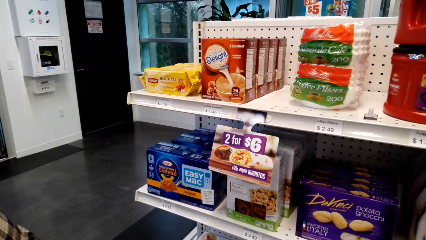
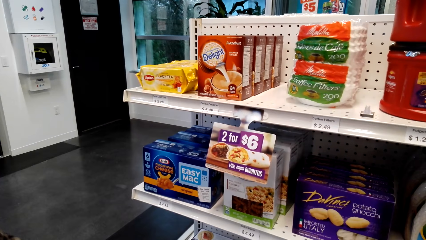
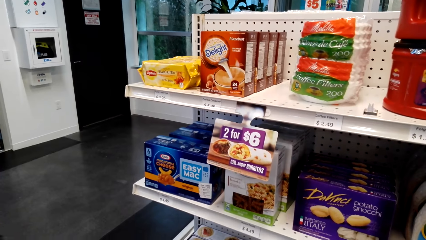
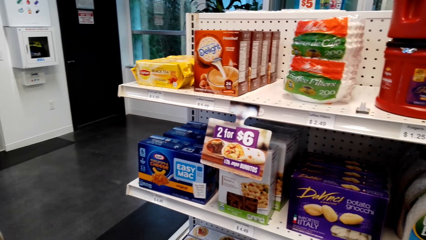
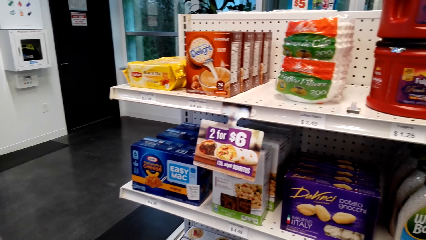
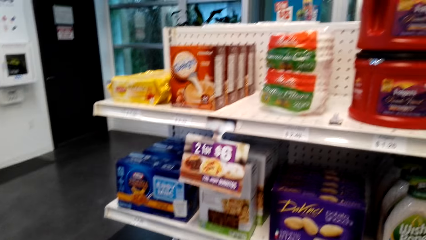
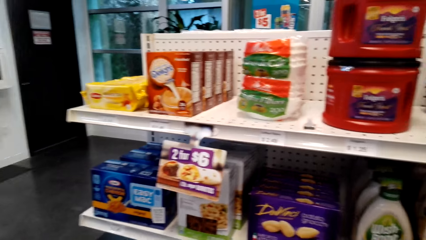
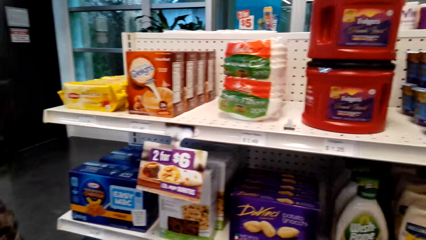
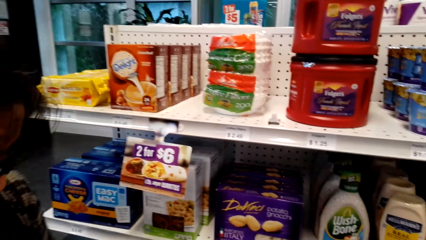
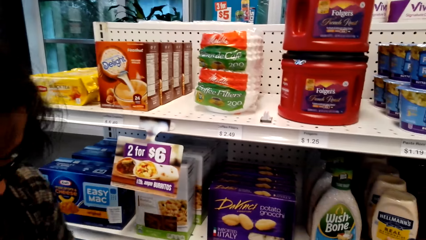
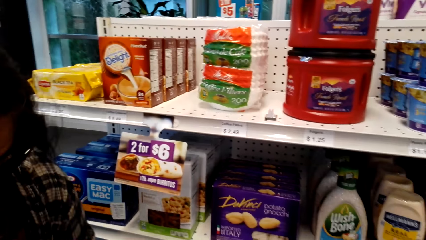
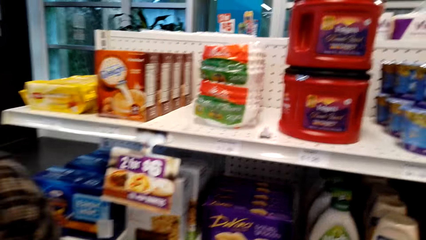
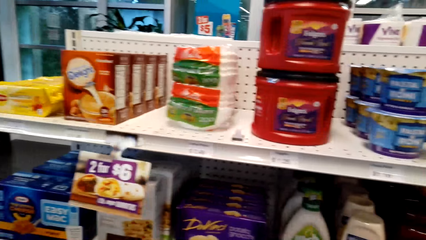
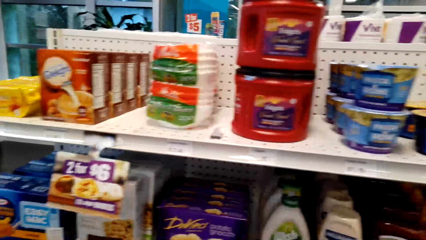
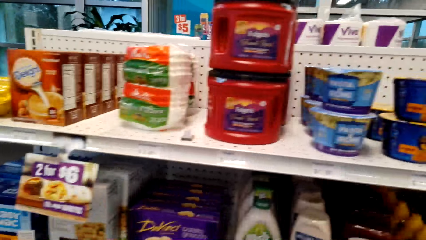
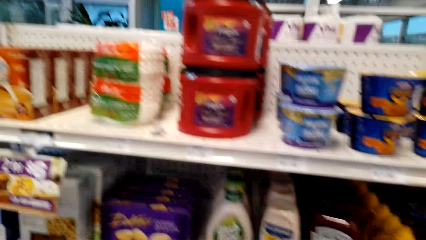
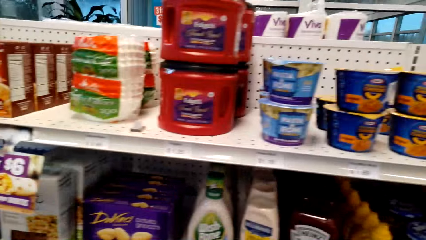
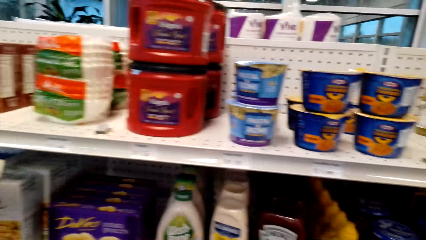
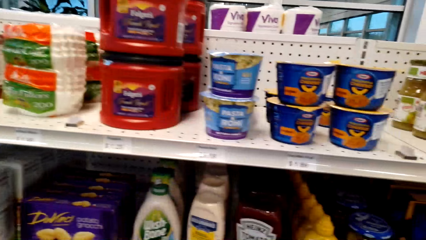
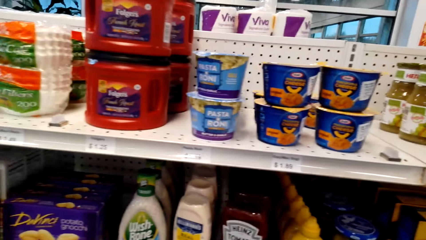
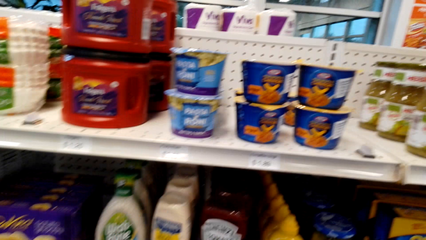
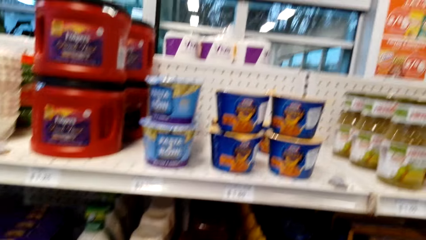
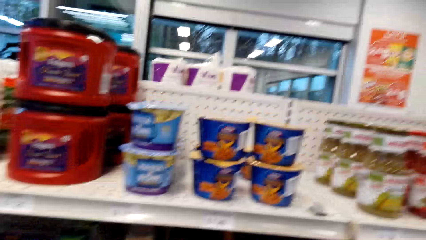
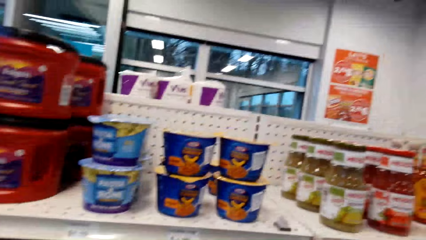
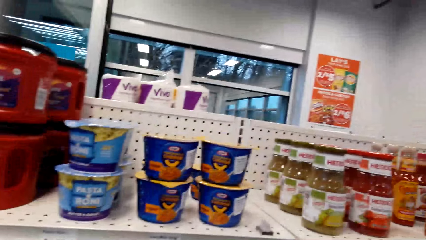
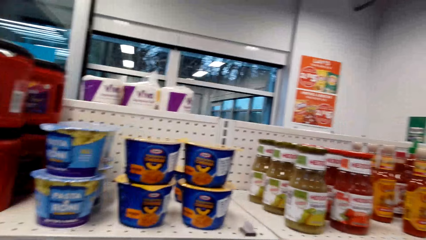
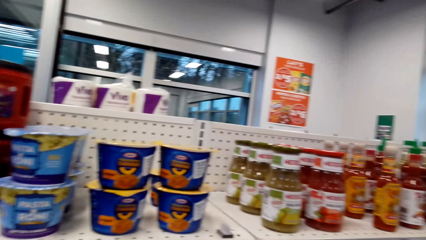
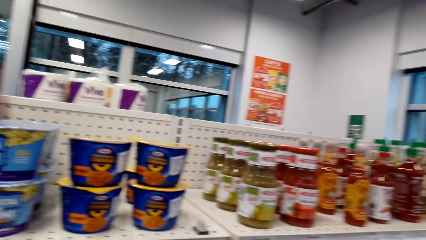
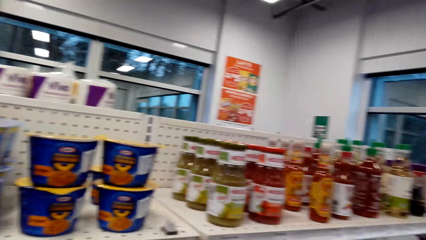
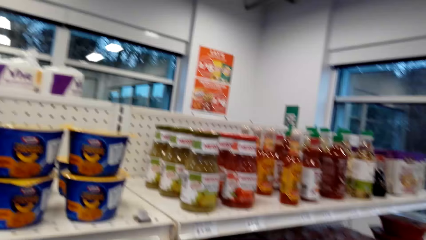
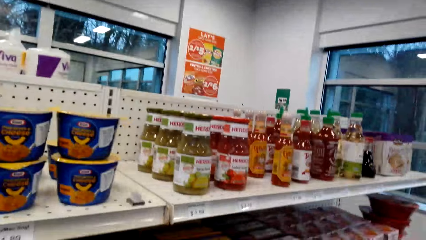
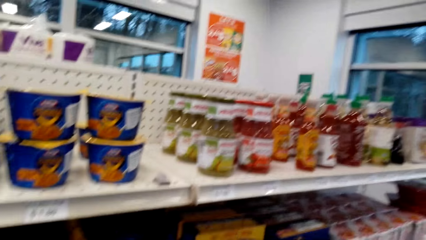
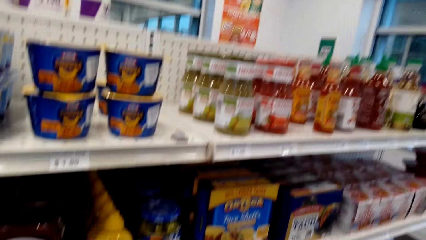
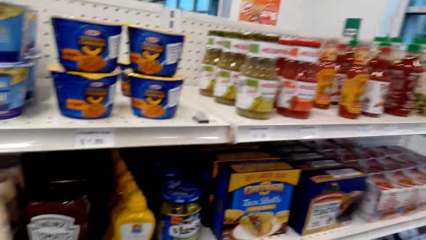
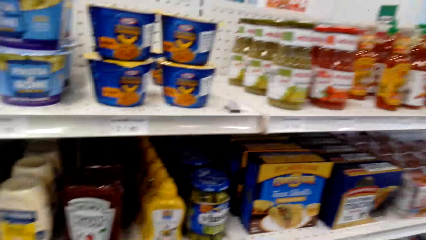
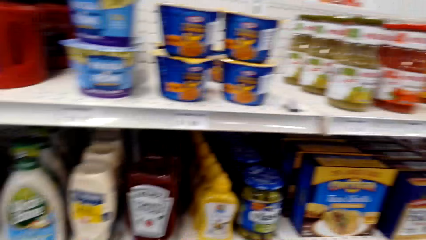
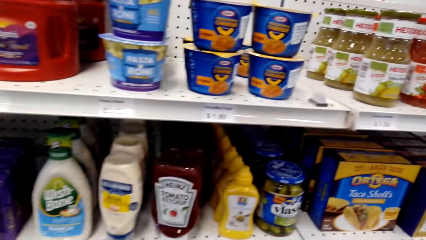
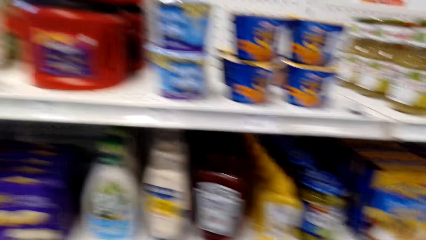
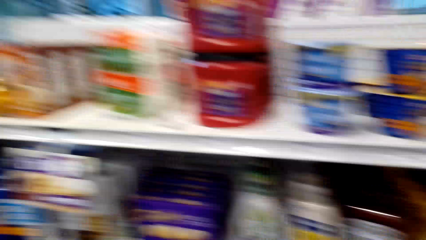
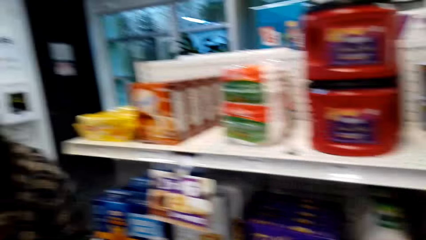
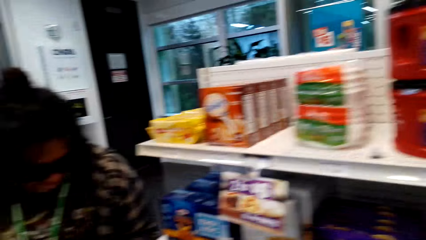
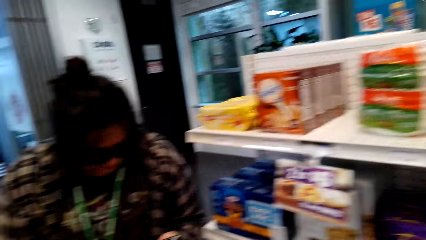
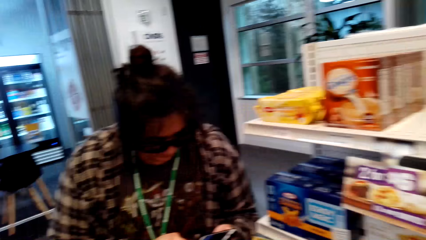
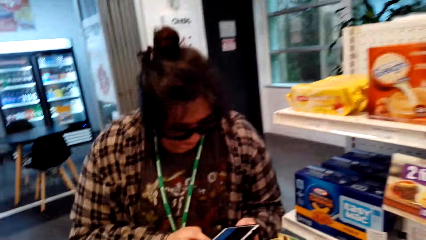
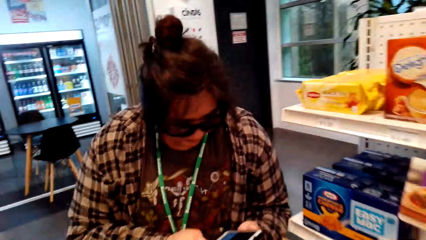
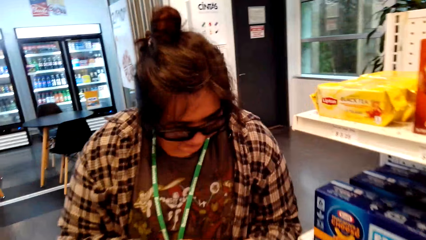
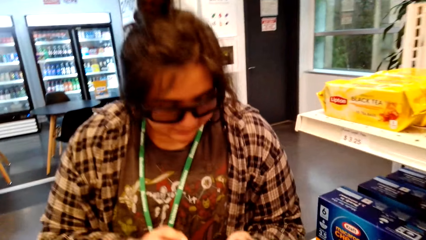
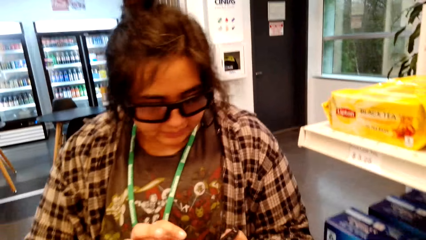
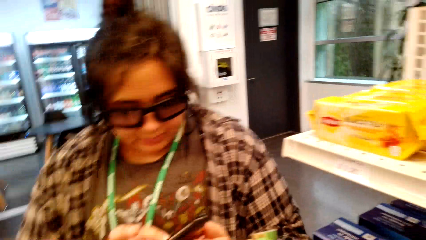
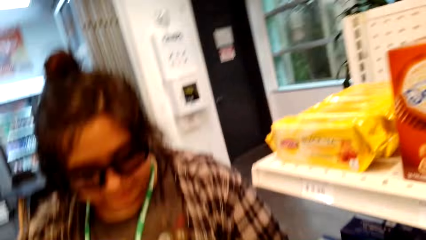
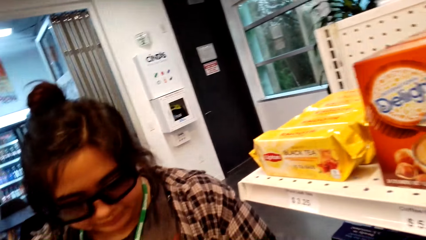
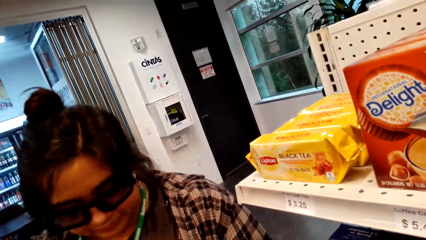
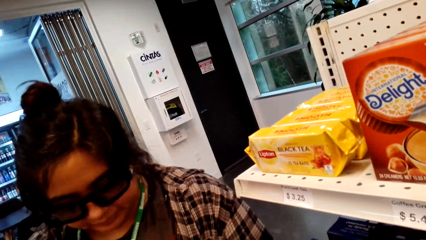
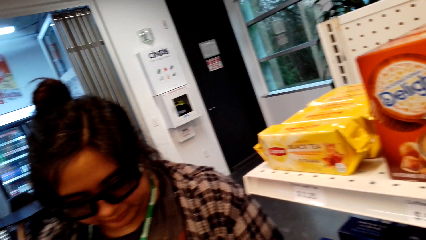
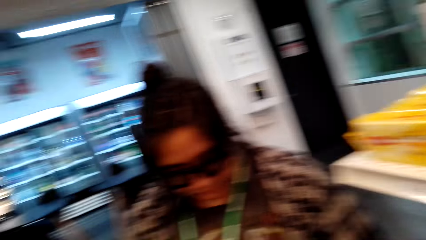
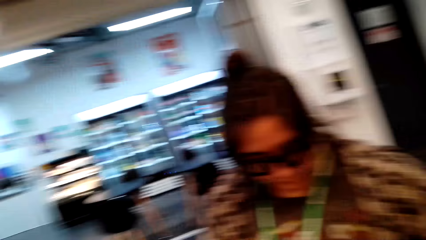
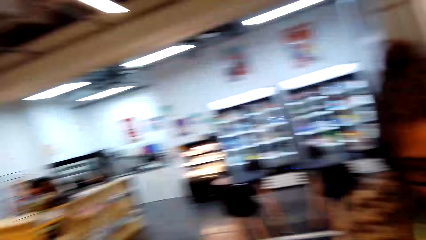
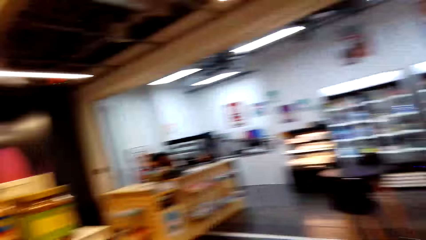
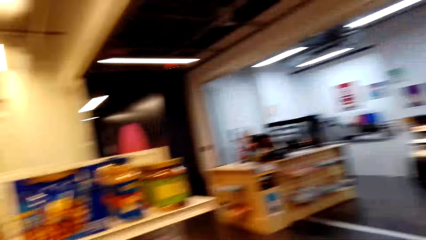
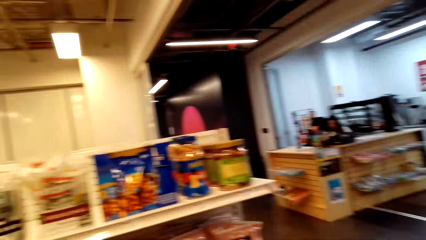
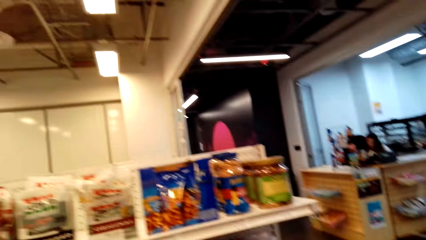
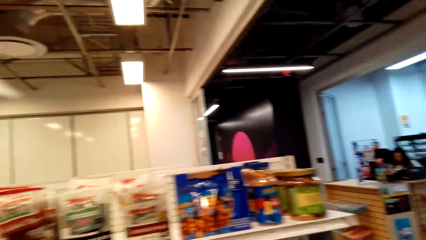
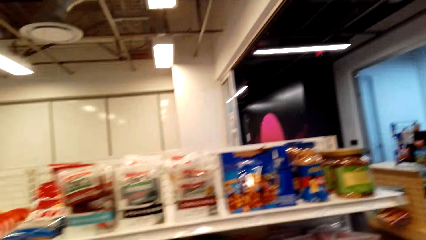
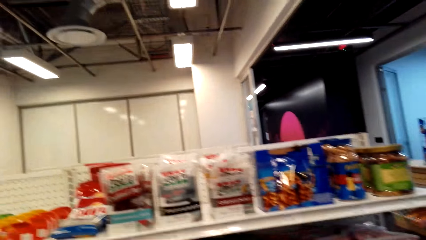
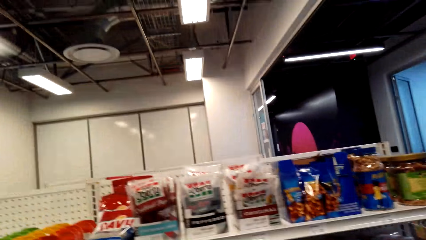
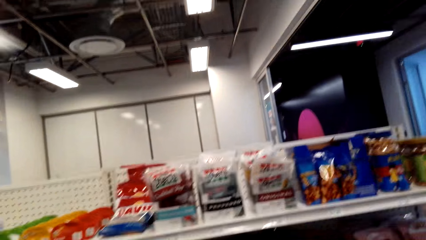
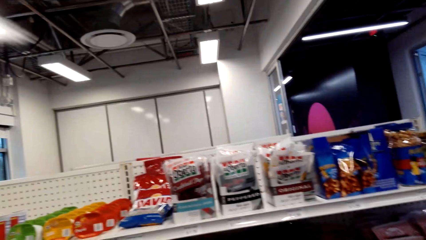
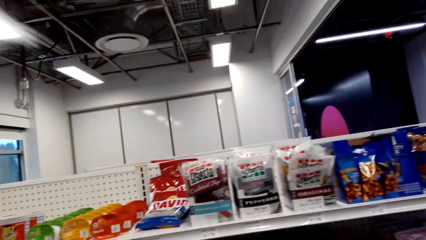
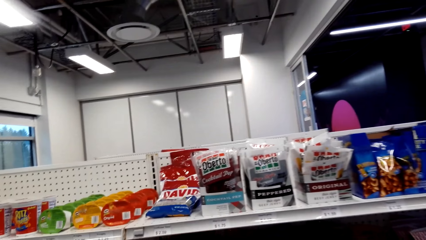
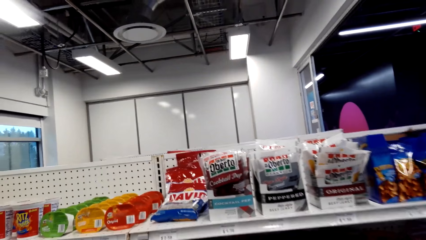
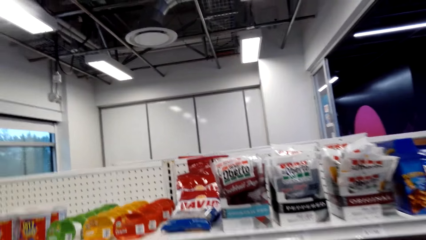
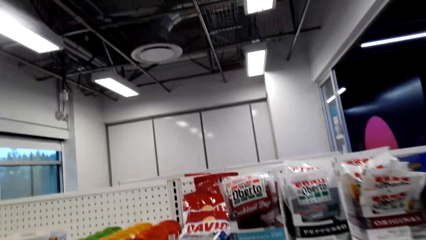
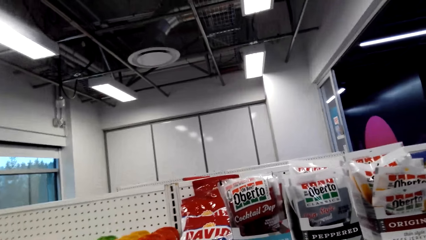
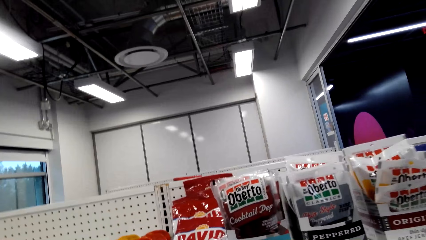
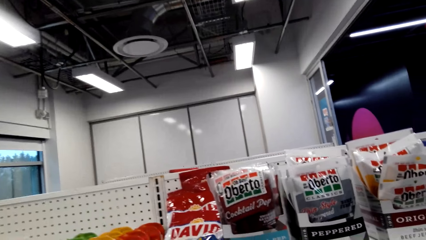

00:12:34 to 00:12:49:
The camera wearer walks along the shelf. A lady stands beside the shelf. The lady operates a phone with both hands. The camera wearer walks along the shelf.
